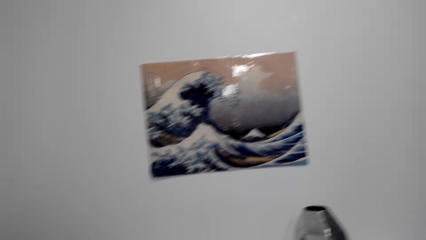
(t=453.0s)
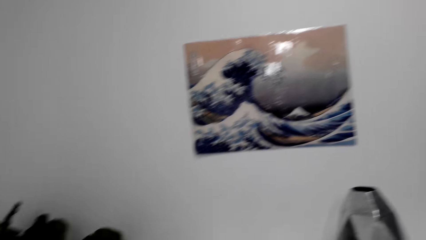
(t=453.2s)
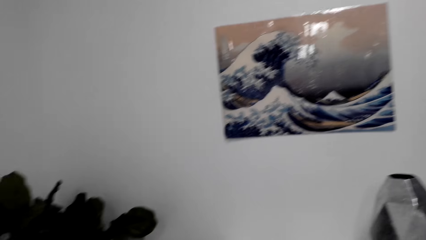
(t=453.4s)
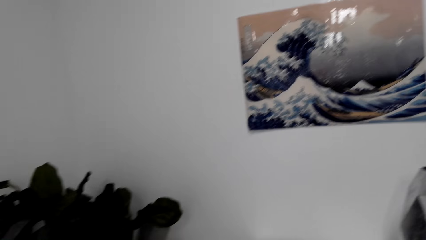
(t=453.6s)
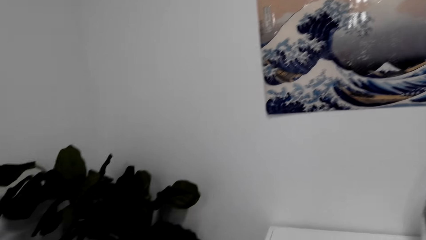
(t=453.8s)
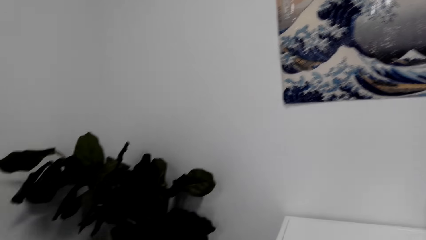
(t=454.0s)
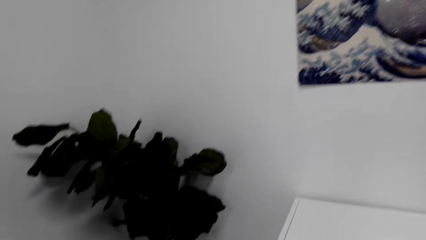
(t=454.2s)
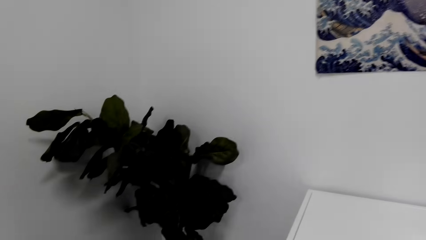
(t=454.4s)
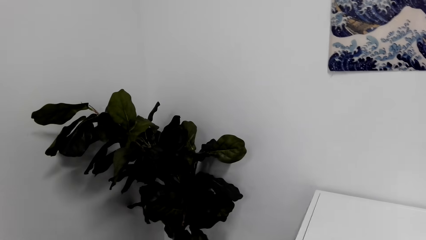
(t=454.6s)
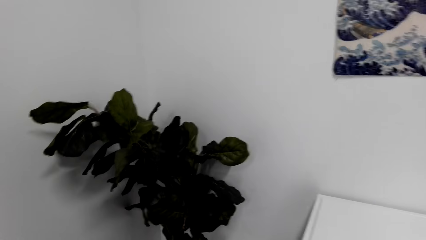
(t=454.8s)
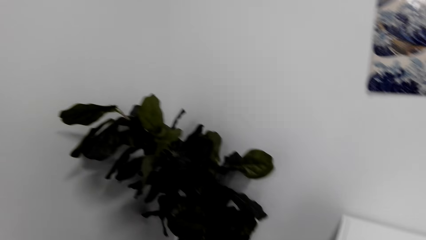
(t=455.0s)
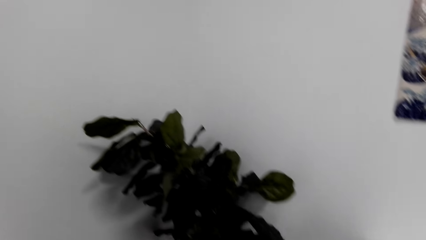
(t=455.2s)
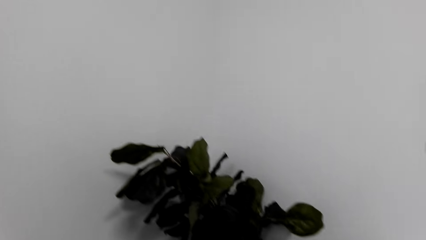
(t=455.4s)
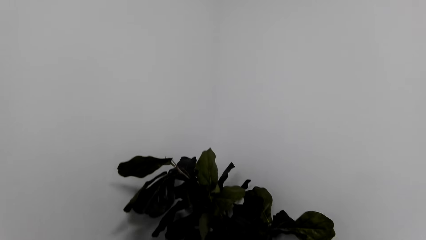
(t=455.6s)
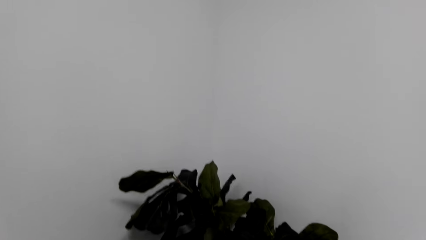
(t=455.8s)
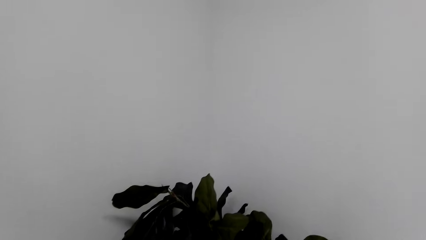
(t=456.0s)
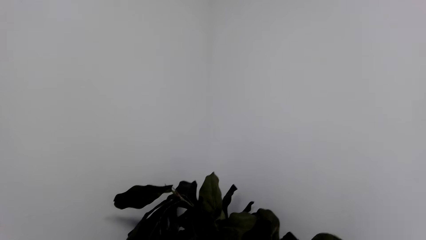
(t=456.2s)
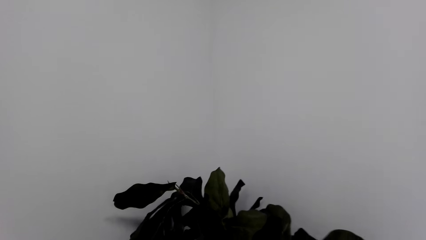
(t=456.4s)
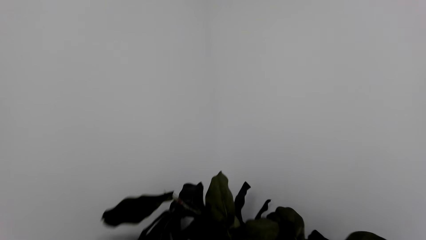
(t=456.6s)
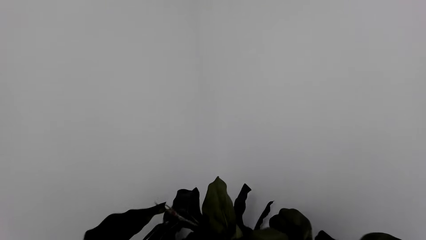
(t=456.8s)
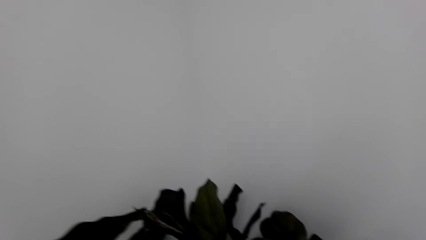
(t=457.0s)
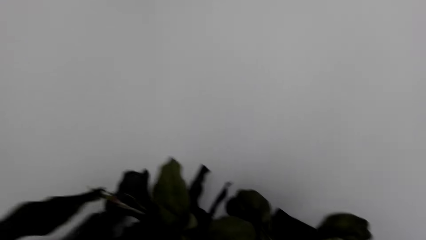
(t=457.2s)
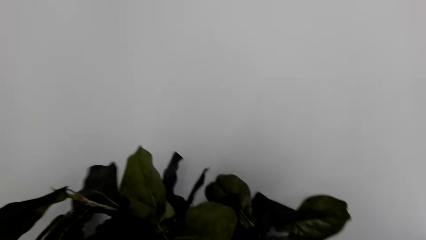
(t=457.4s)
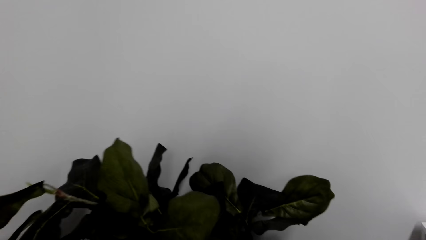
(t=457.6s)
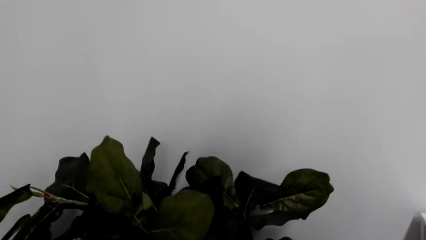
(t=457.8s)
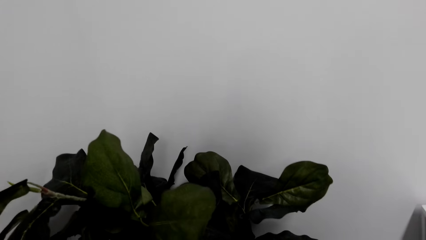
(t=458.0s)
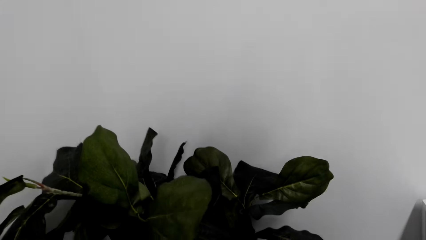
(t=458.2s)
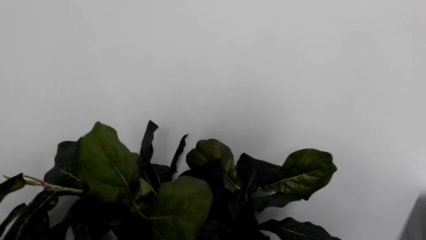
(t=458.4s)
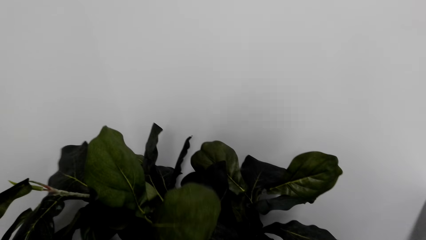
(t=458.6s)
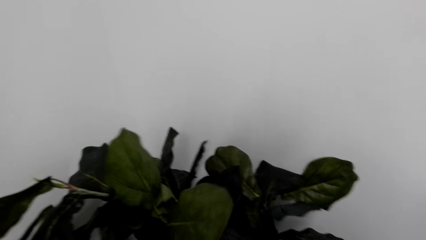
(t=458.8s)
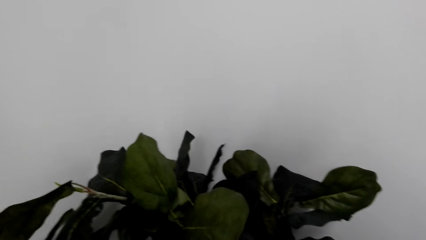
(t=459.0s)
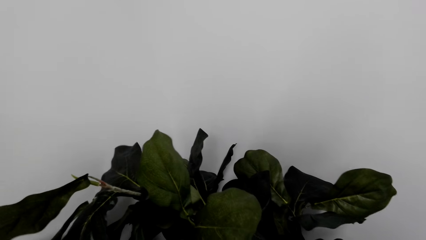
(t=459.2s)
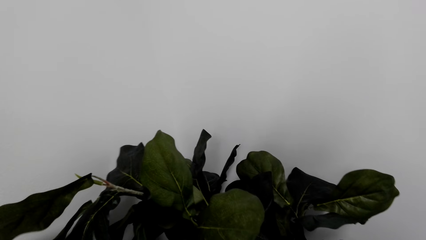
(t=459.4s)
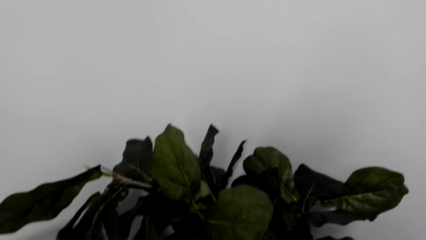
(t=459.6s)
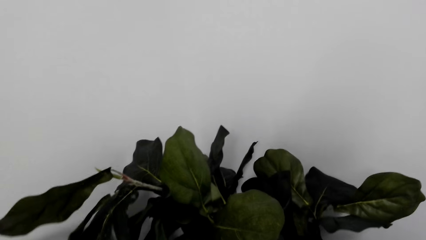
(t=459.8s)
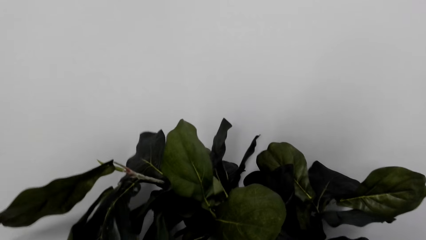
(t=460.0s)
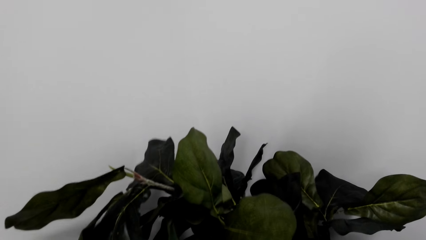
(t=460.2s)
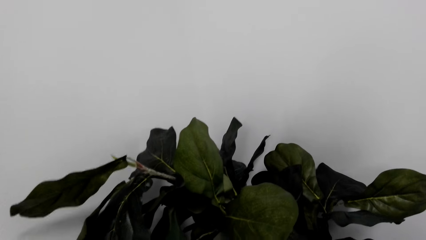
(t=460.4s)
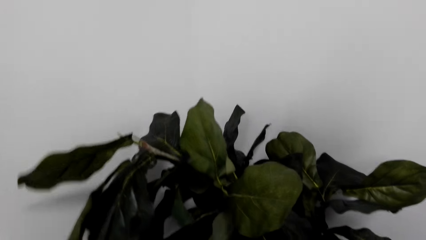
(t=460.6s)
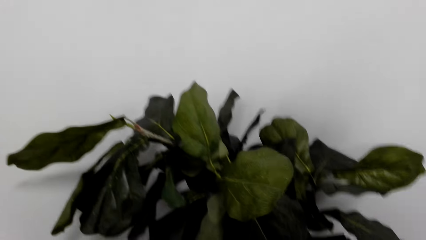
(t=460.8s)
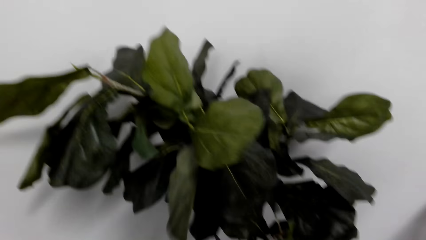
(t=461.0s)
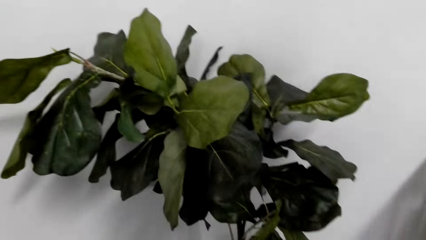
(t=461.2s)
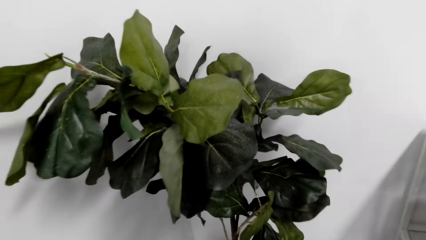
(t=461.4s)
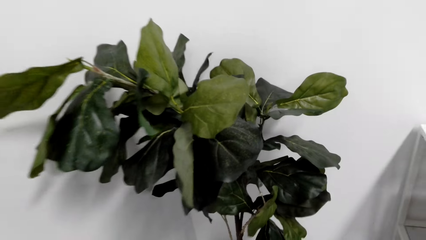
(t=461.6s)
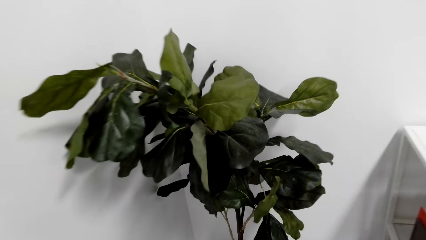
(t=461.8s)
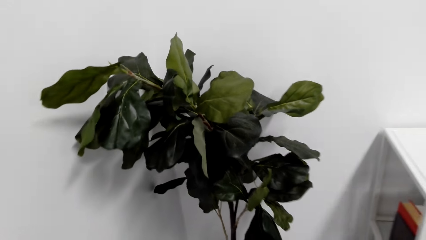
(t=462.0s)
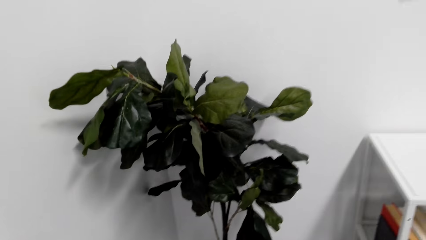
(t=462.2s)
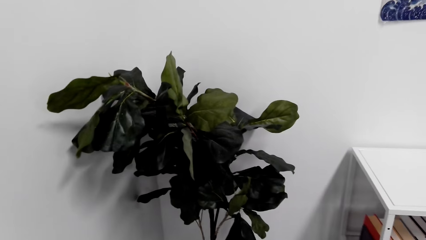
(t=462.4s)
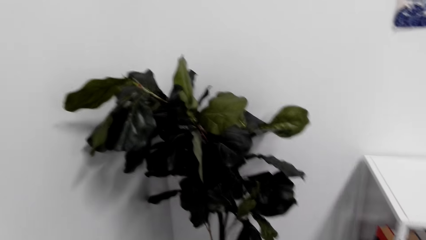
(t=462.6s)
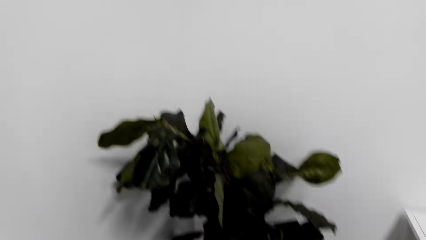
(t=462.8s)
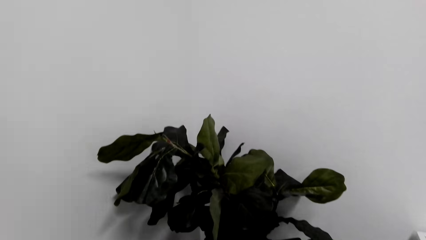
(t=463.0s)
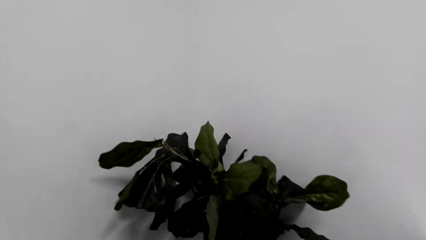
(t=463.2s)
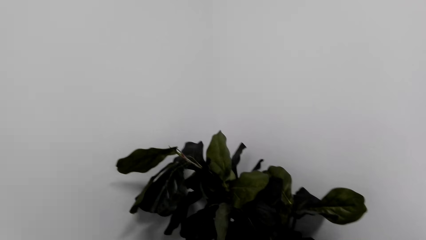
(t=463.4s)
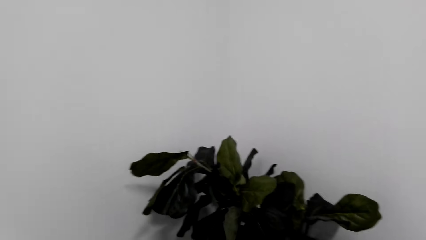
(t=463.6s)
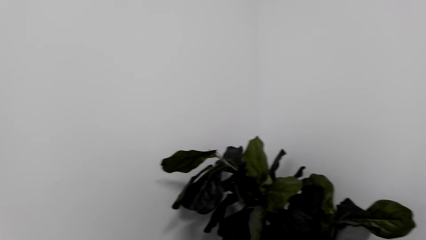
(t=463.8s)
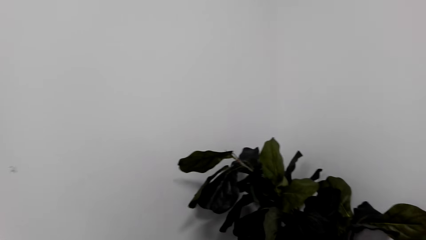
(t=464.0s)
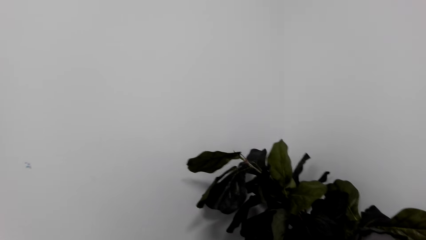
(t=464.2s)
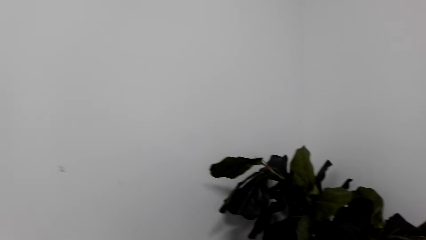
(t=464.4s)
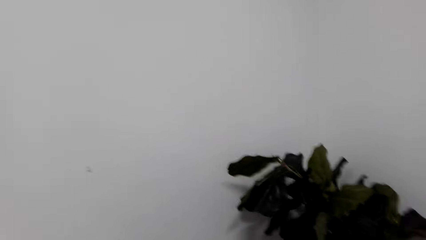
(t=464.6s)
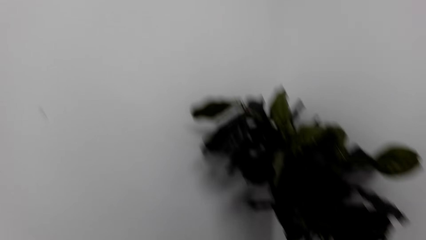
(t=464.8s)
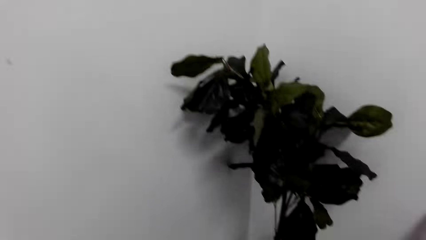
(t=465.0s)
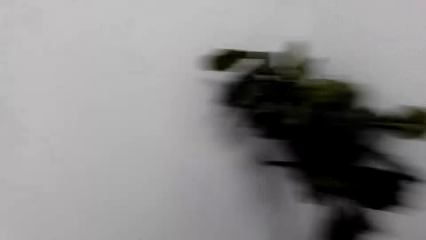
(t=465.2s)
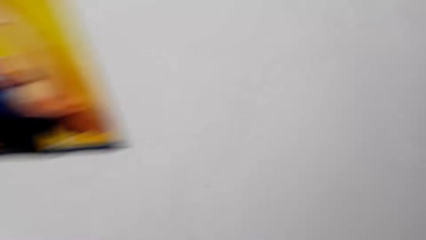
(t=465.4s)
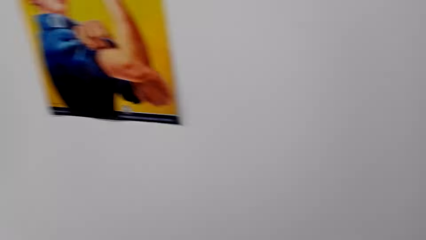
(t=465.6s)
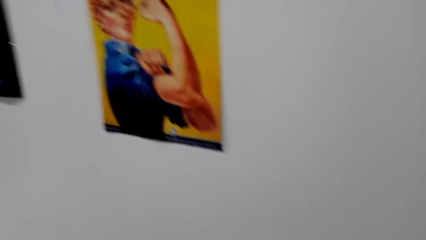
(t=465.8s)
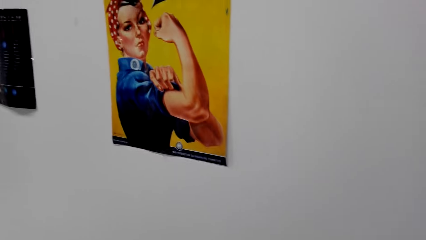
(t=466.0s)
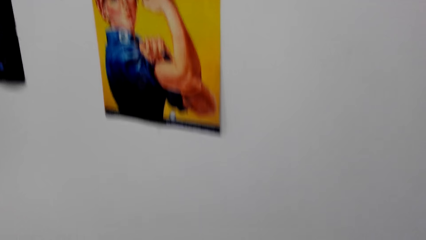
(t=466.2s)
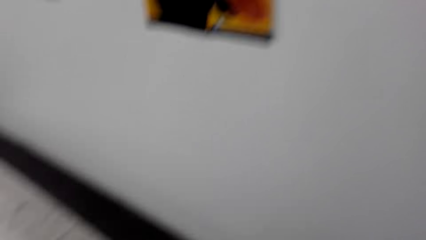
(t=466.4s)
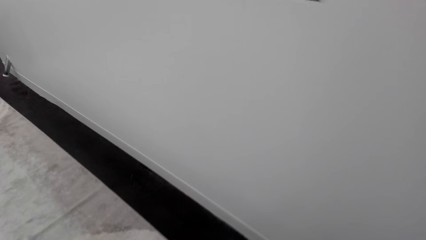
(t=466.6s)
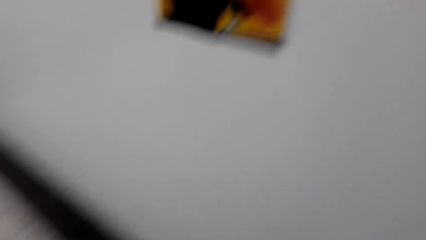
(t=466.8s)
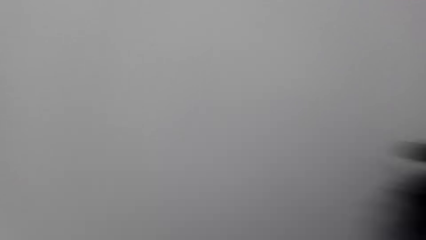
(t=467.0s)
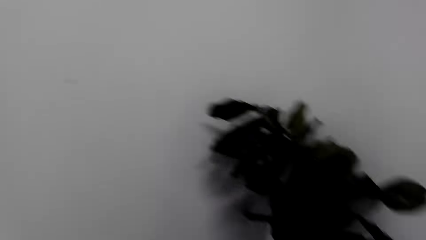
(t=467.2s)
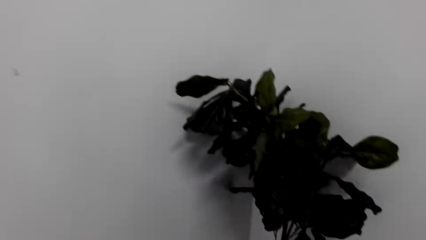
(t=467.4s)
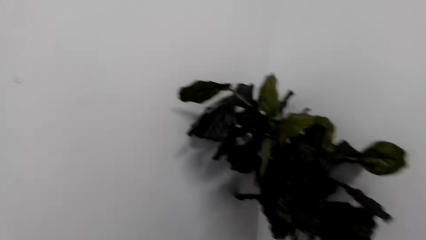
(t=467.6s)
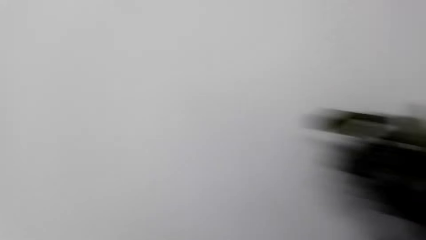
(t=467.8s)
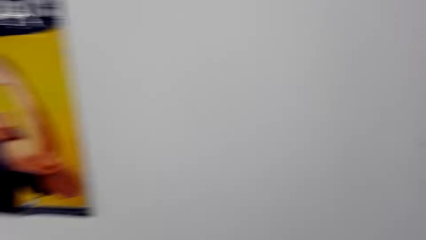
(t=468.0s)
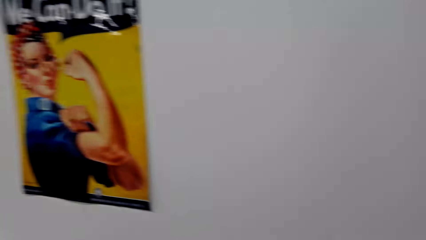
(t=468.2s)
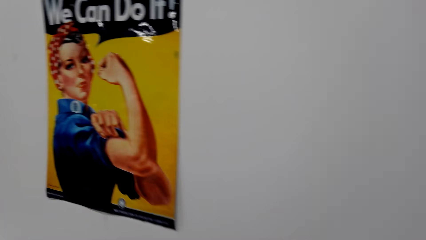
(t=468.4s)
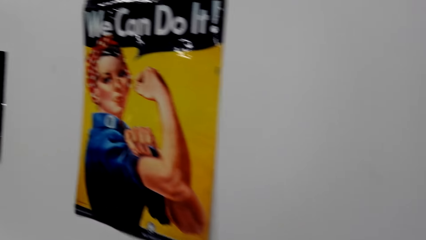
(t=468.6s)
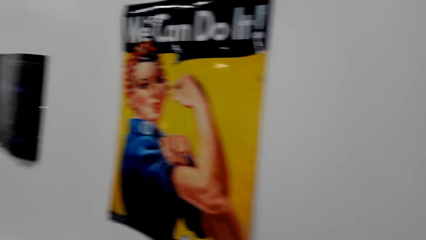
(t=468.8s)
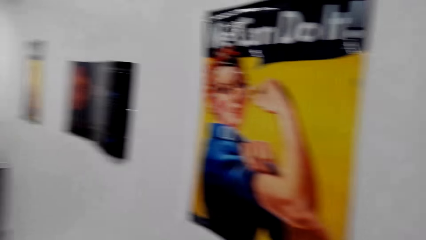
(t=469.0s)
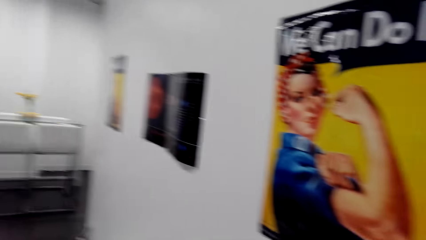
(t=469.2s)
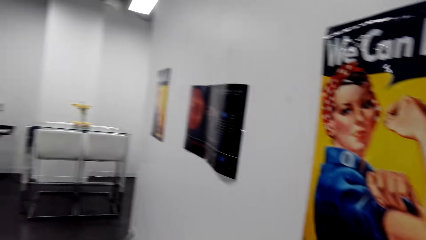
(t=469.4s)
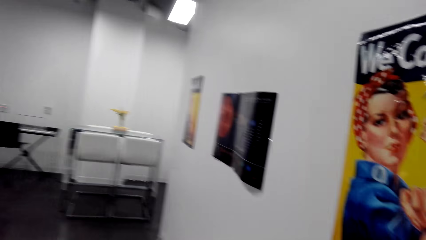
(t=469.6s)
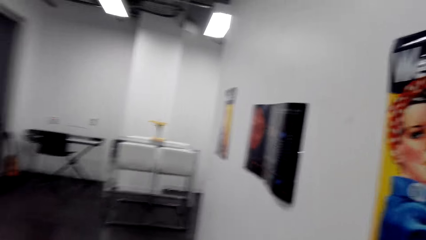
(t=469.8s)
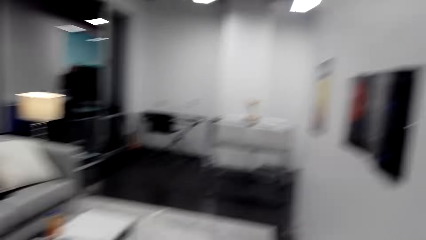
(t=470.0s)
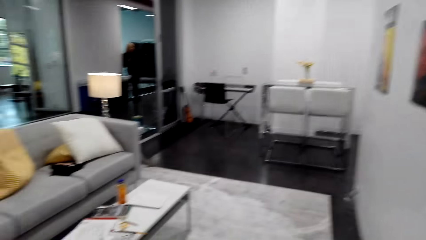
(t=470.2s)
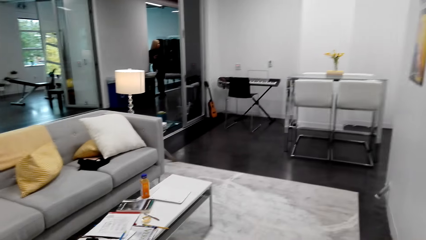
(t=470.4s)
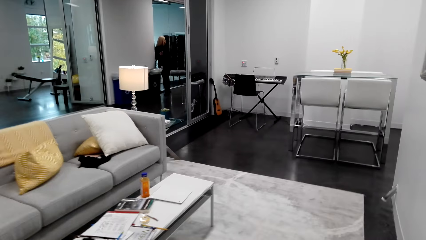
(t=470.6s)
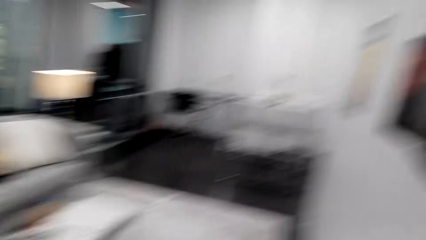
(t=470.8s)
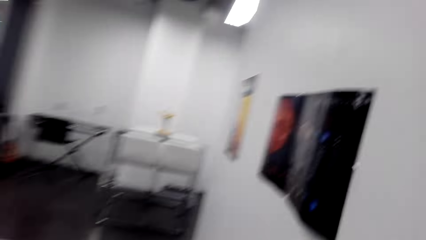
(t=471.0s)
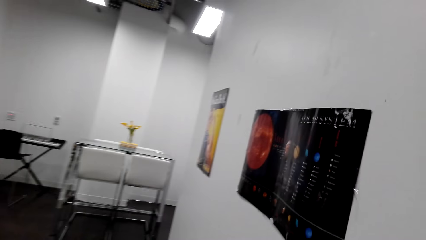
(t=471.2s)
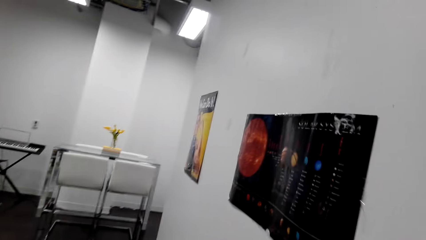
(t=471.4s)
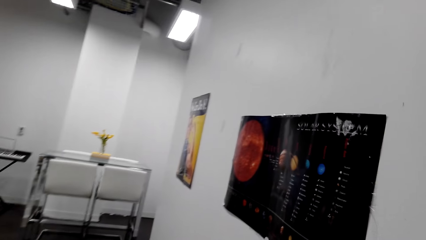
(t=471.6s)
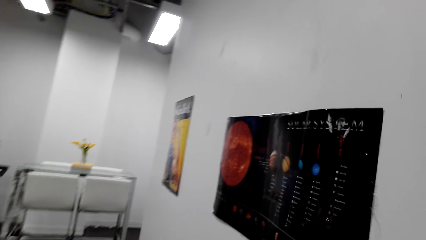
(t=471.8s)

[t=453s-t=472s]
The camera wearer touches the plant. He moves his head. He looks at the posters on the wall.
